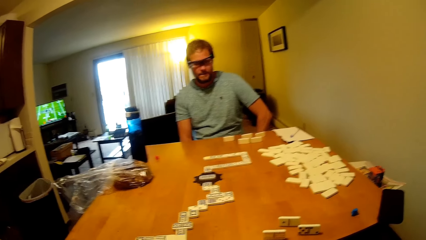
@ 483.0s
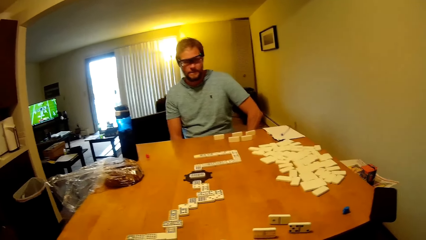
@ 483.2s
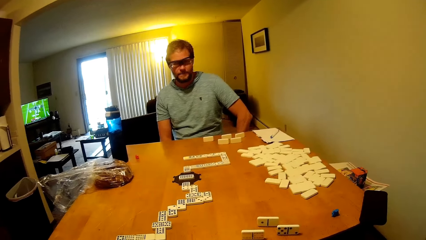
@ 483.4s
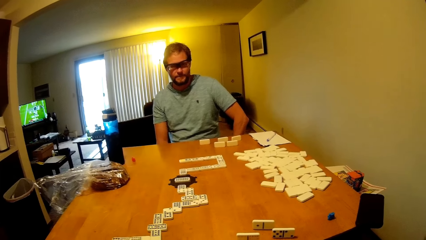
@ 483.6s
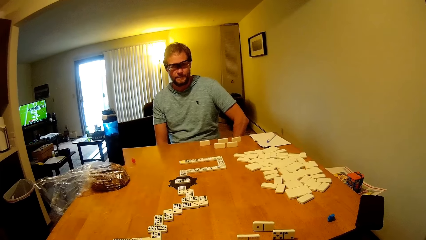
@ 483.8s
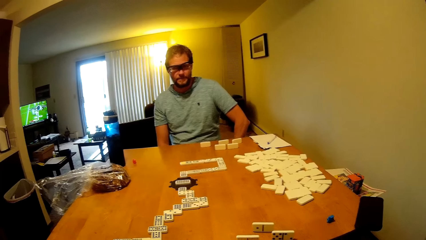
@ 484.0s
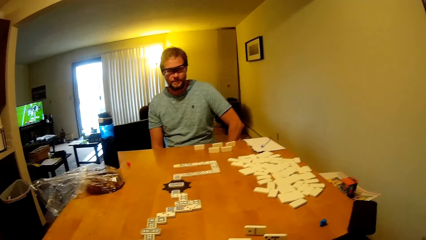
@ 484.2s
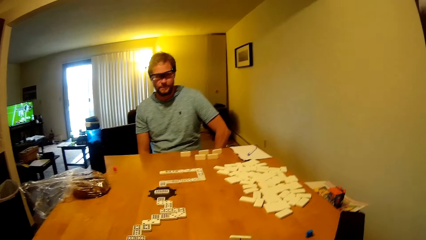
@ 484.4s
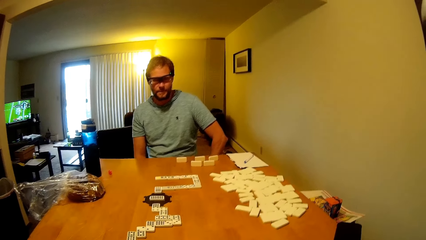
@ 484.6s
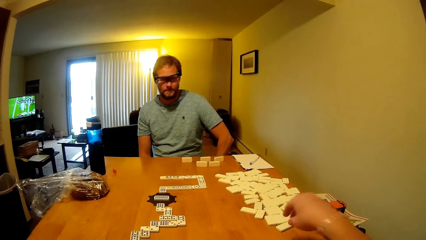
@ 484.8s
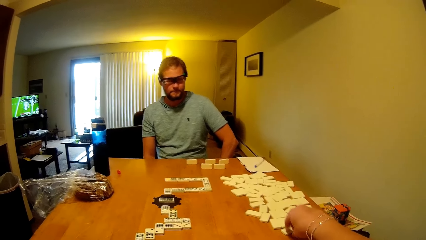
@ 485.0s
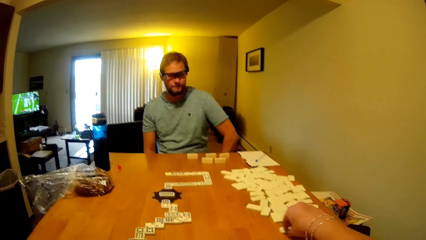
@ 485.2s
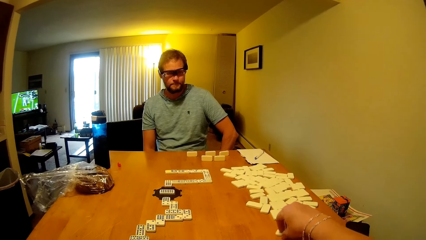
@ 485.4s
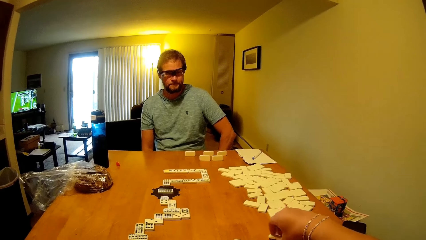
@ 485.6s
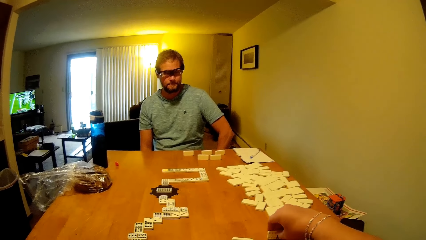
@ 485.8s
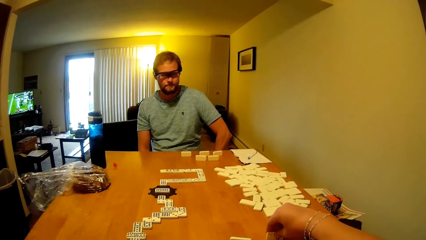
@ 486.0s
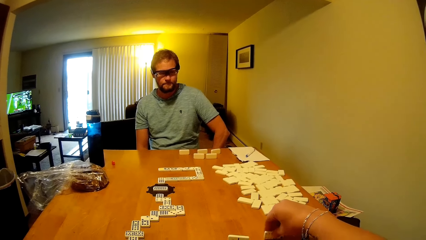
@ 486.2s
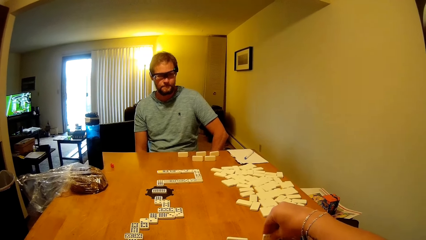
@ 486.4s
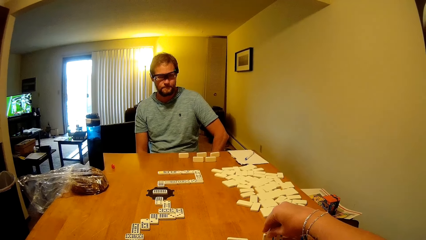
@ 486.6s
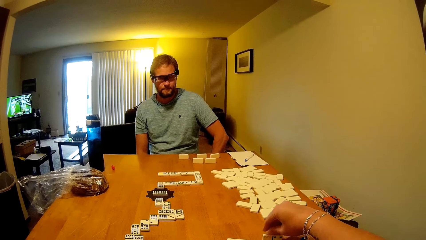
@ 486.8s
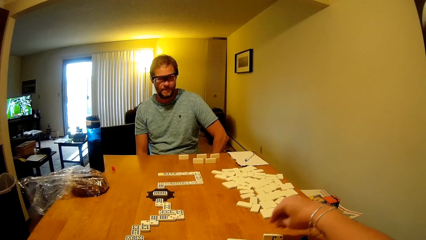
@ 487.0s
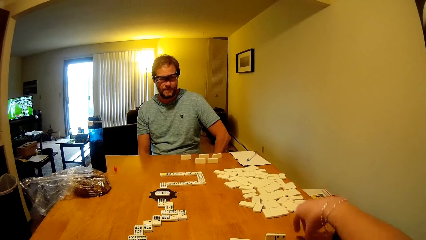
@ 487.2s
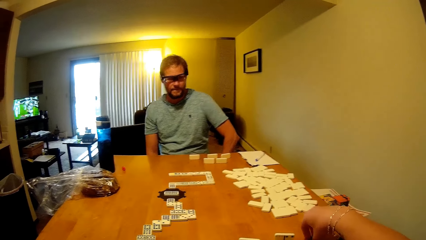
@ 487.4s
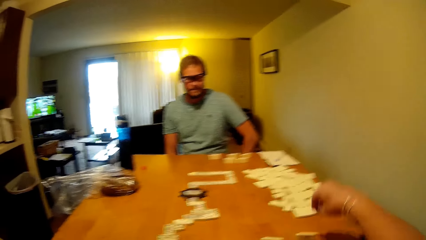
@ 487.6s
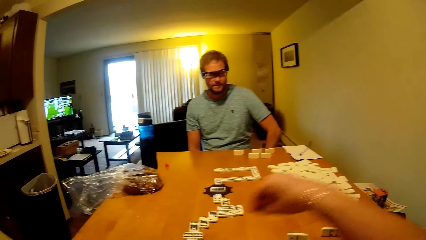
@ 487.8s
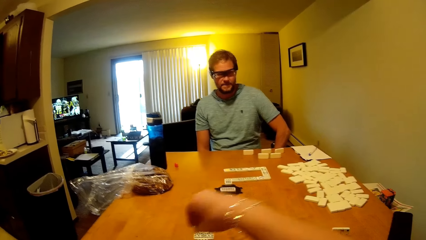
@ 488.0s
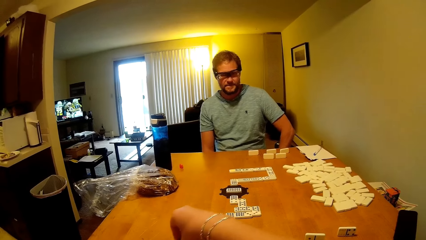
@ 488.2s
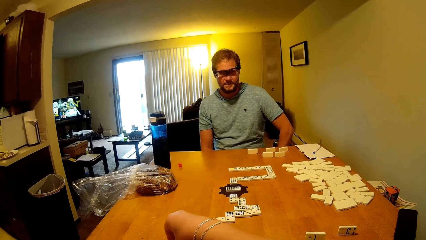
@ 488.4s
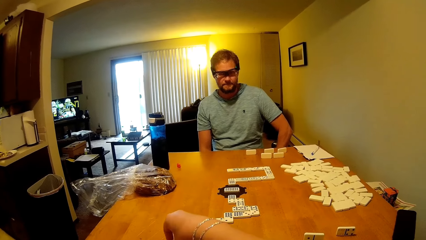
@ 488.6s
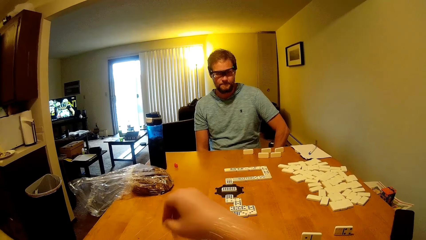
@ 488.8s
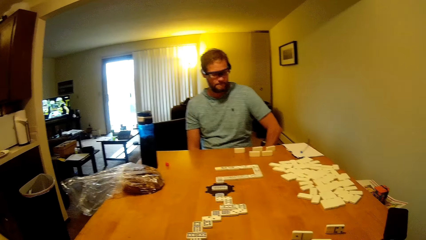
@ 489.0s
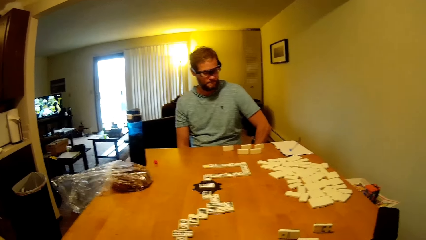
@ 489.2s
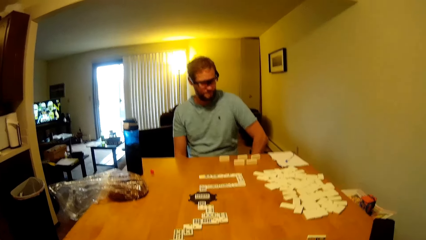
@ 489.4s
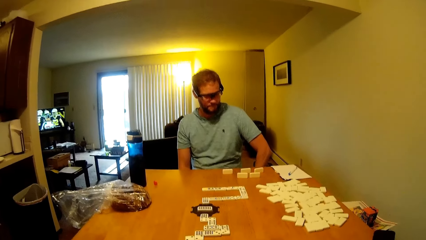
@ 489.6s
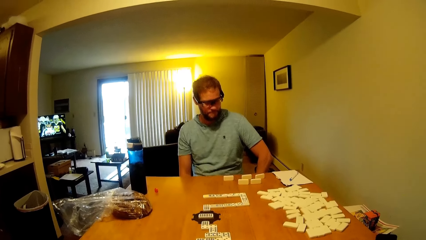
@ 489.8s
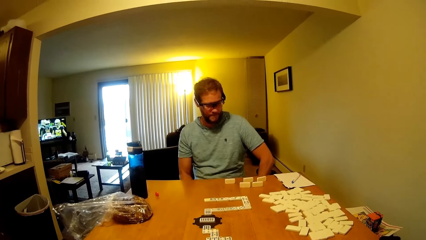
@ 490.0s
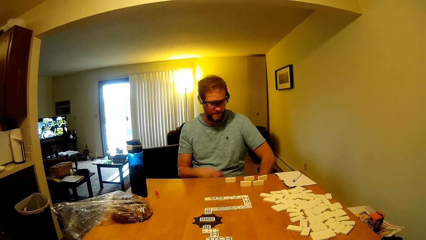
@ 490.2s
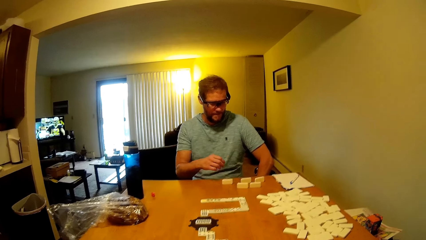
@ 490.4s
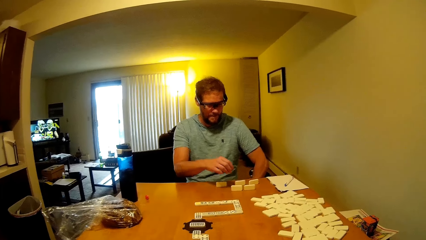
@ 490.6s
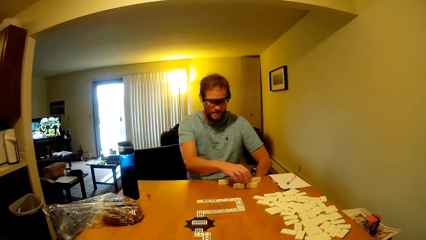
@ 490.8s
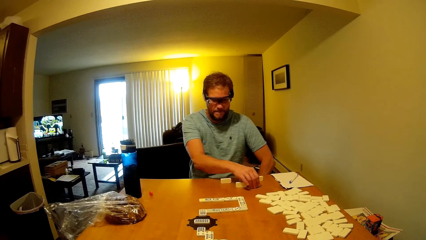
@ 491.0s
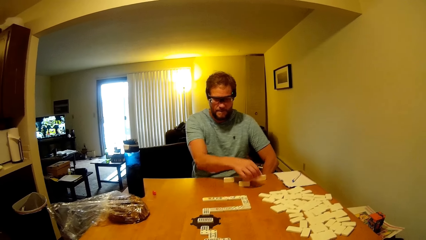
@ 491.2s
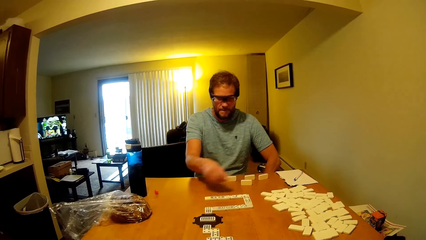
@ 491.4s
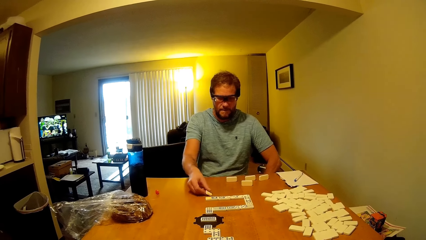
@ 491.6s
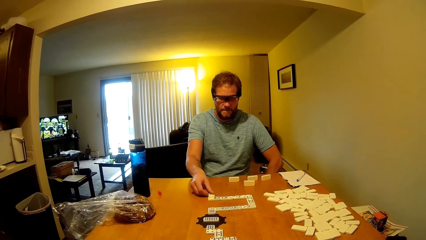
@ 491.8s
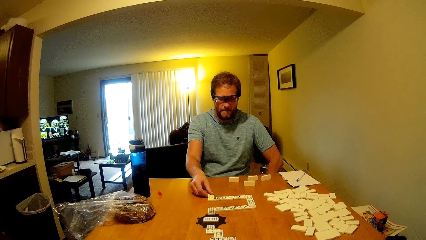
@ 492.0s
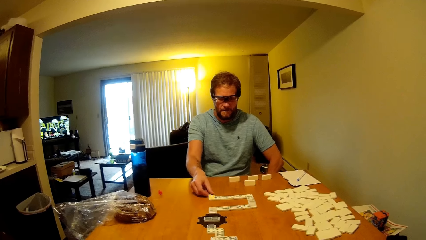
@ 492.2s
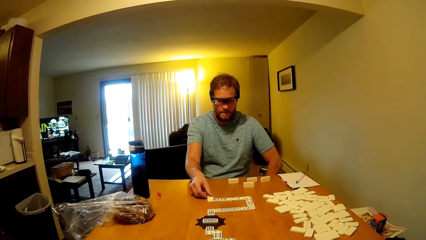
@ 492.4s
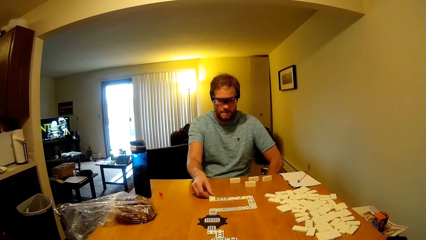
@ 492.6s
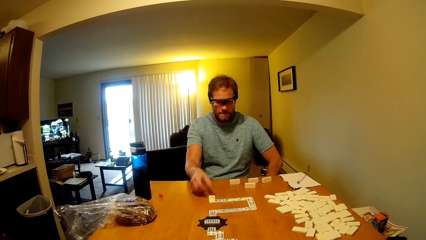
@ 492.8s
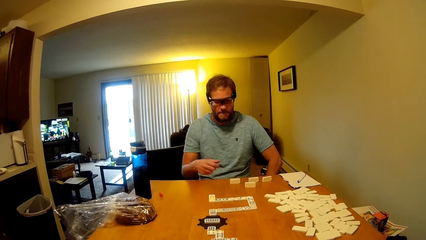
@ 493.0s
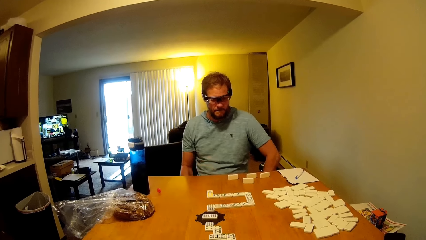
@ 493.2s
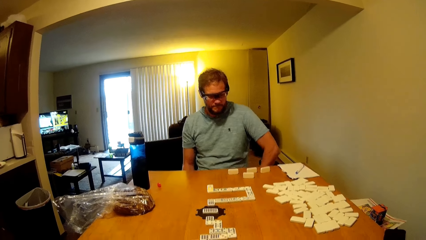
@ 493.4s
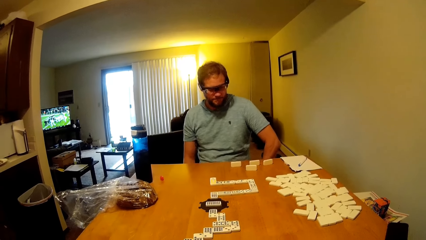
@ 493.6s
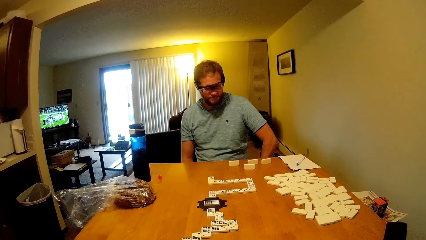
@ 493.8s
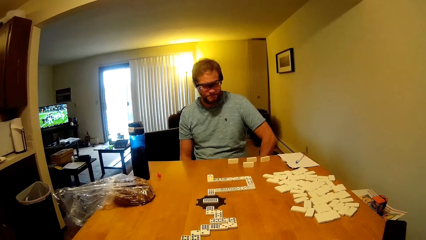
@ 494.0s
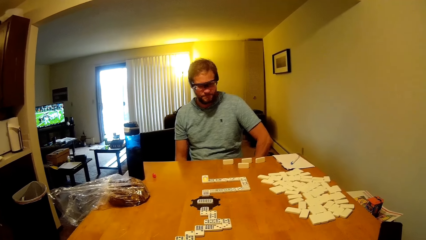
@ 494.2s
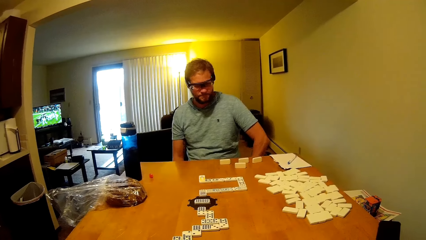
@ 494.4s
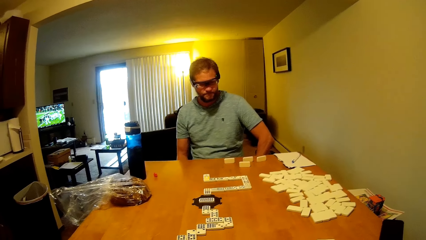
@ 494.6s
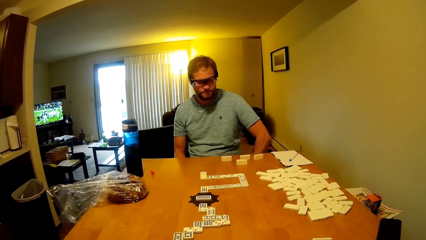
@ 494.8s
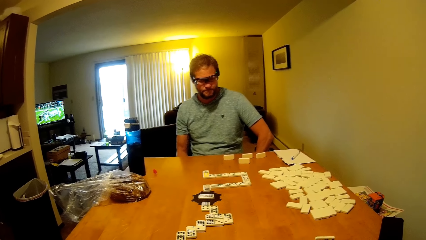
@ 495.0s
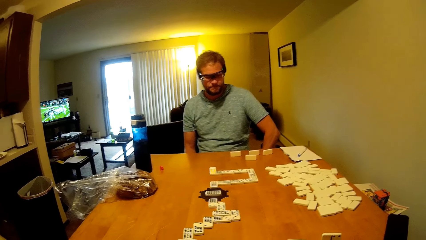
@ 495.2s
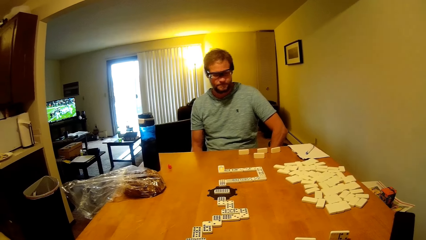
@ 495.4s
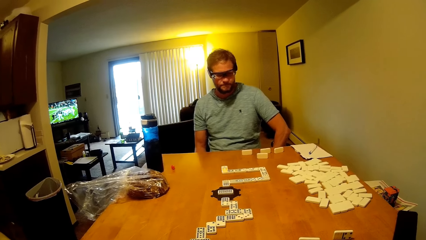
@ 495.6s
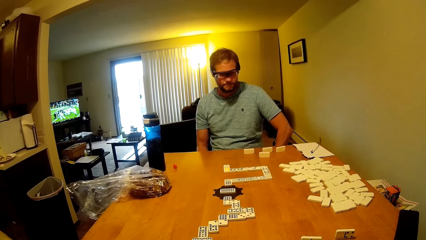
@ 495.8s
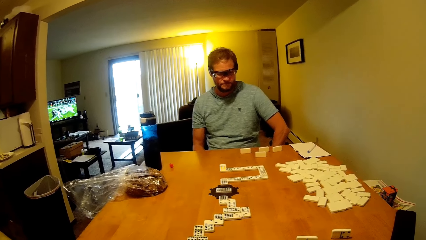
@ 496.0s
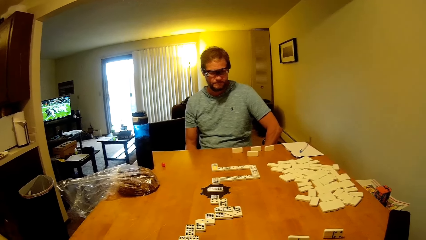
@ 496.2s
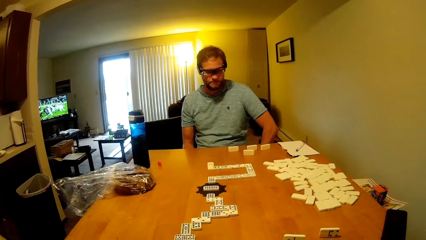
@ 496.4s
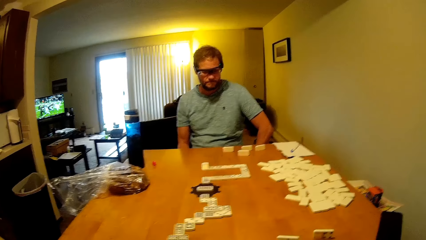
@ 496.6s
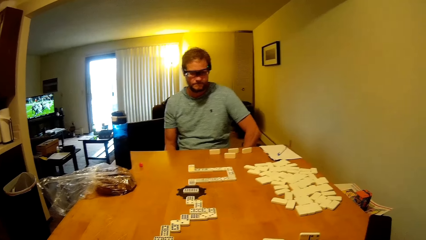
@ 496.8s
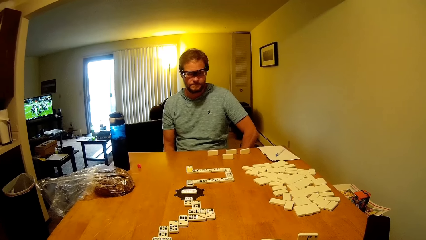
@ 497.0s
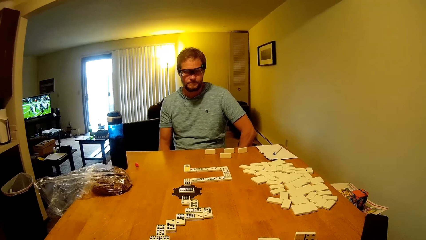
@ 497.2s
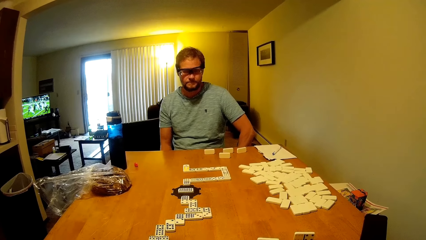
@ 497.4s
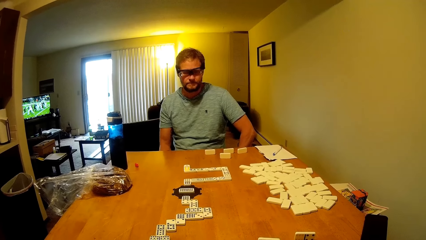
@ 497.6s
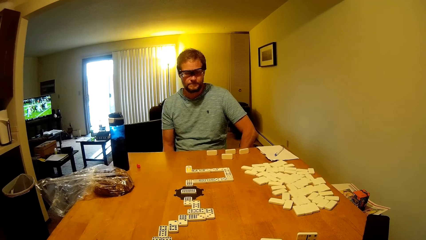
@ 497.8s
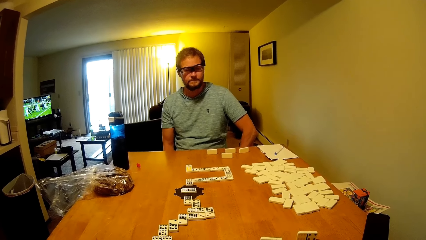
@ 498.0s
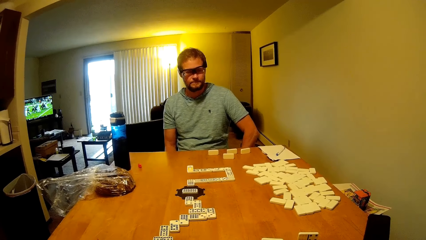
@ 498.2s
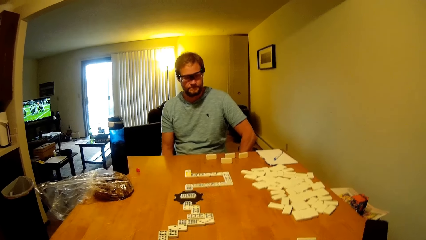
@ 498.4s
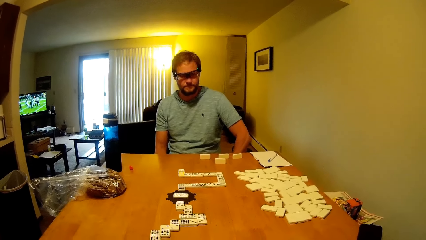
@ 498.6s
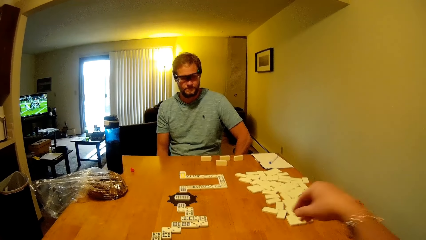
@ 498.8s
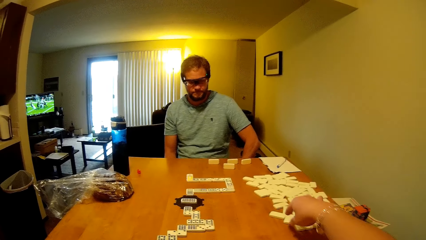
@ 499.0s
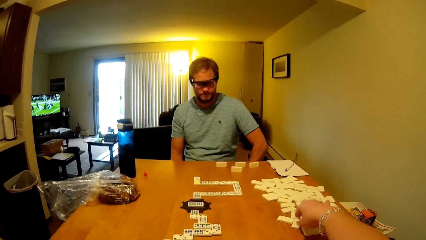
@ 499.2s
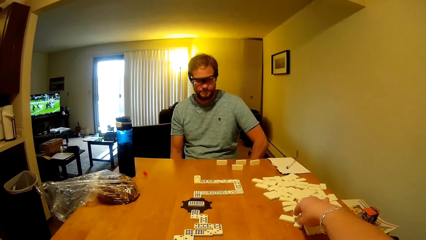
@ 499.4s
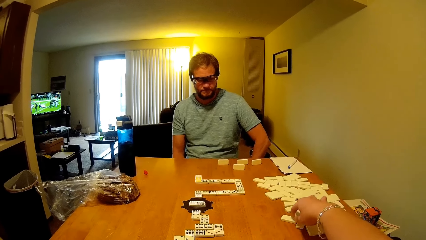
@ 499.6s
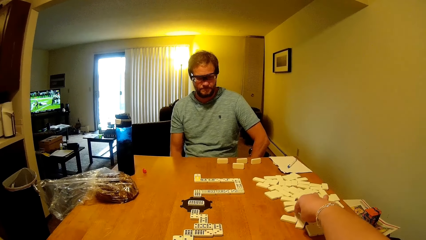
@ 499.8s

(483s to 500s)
A man looks at the dominoes game. The camera wearer moves the domino on the table. They pick the domino on the table and put the domino on the table. The man looks at the dominoes game. The man picks the domino on the table. The camera wearer looks at the dominoes game. The man places a bottle on the table and puts the domino on the table. The camera wearer looks at the dominoes game. They look at the dominoes game again. The man looks at the dominoes game.
